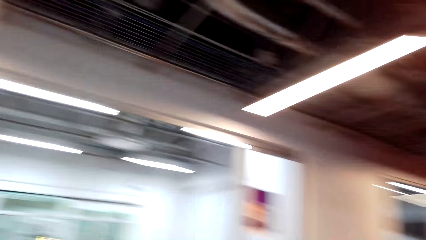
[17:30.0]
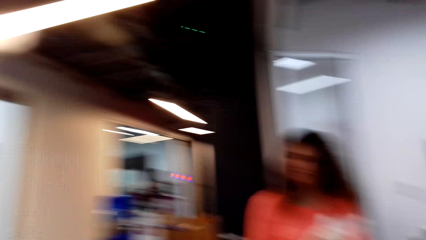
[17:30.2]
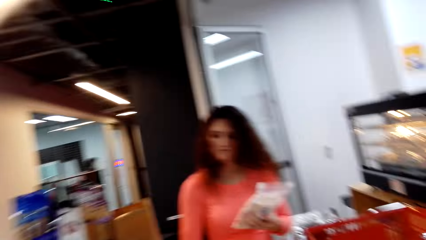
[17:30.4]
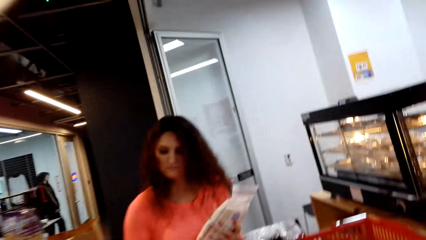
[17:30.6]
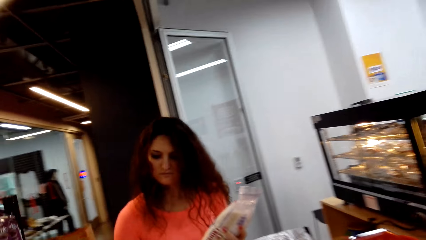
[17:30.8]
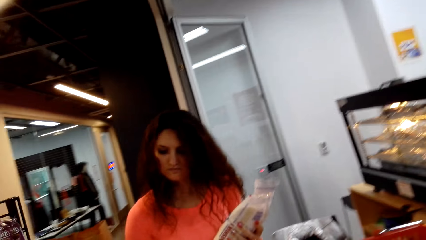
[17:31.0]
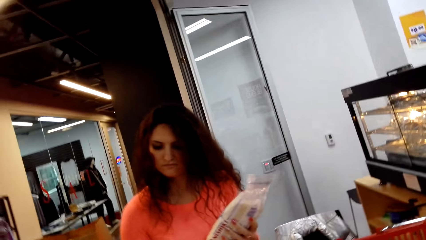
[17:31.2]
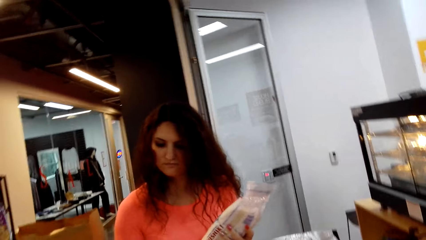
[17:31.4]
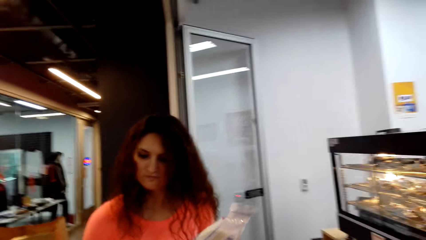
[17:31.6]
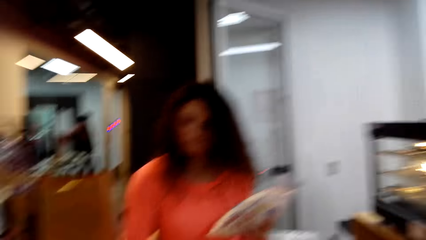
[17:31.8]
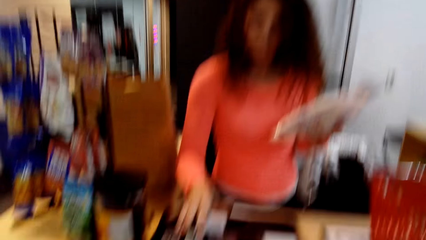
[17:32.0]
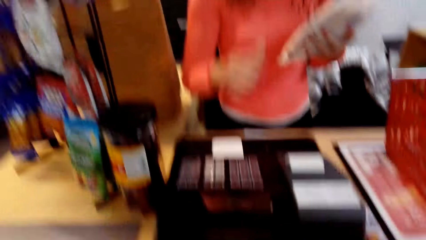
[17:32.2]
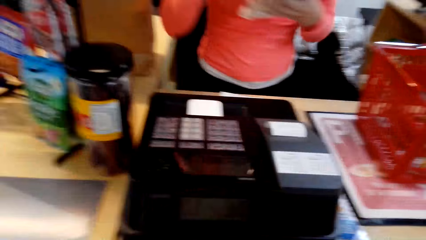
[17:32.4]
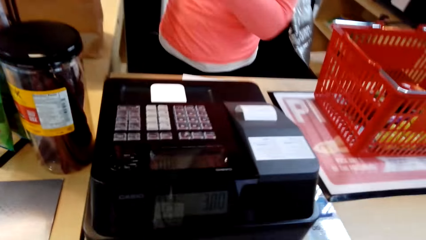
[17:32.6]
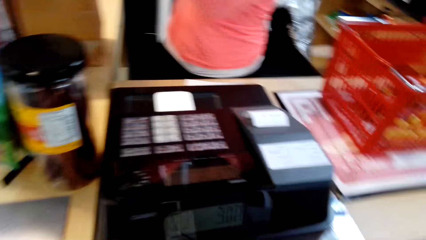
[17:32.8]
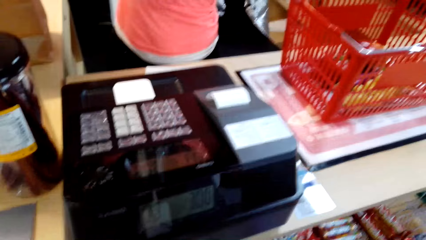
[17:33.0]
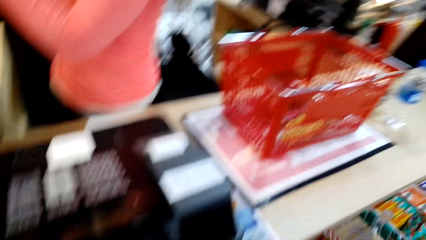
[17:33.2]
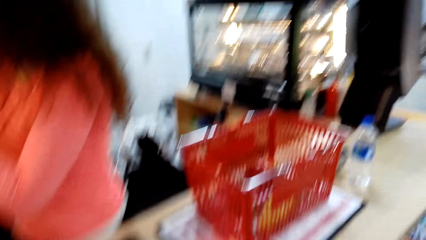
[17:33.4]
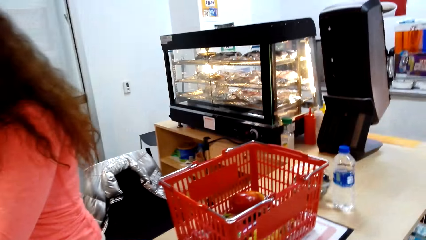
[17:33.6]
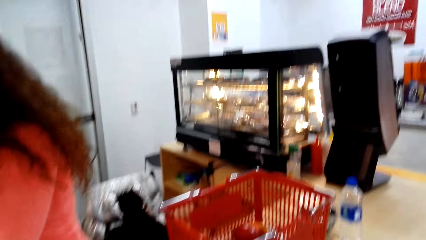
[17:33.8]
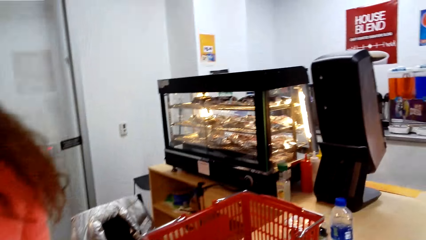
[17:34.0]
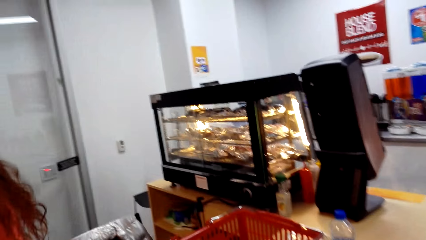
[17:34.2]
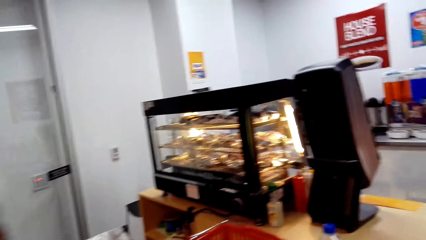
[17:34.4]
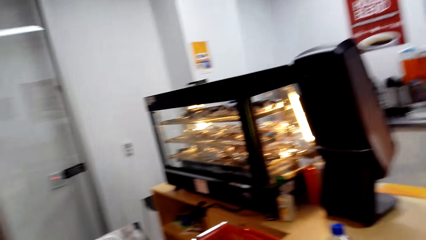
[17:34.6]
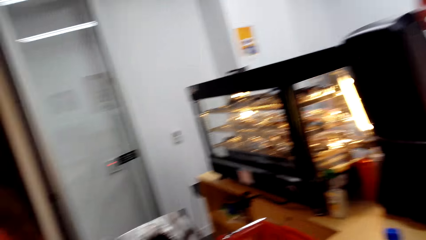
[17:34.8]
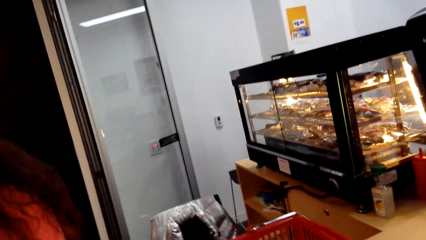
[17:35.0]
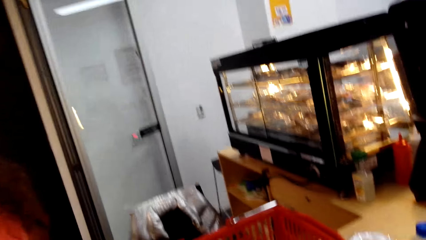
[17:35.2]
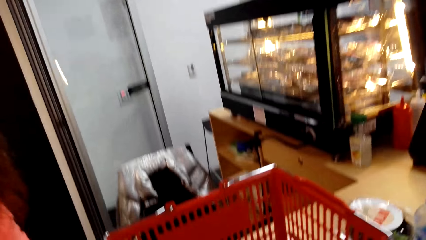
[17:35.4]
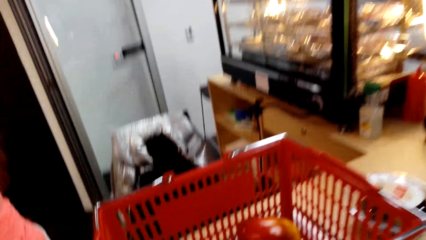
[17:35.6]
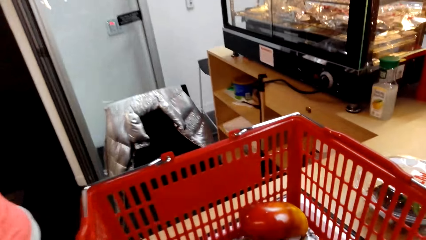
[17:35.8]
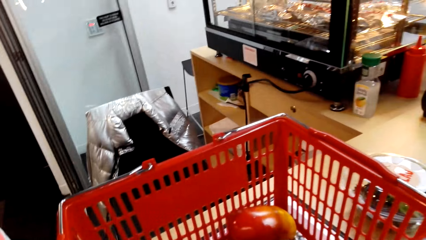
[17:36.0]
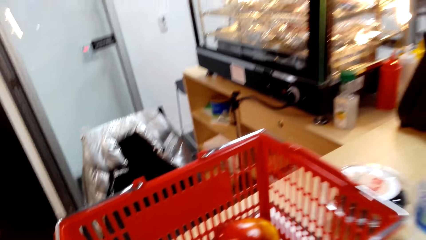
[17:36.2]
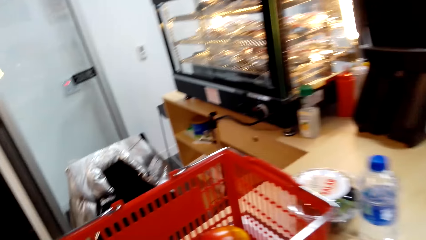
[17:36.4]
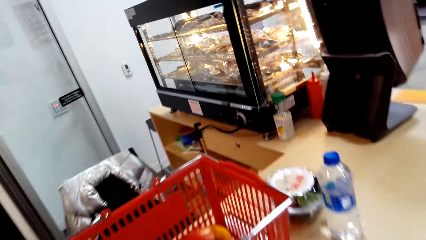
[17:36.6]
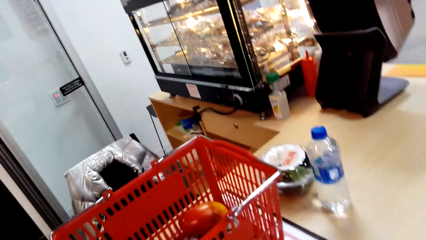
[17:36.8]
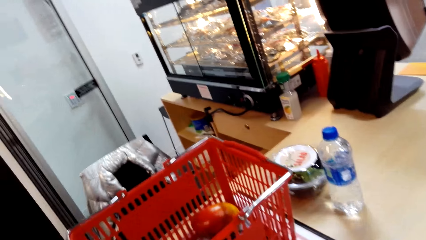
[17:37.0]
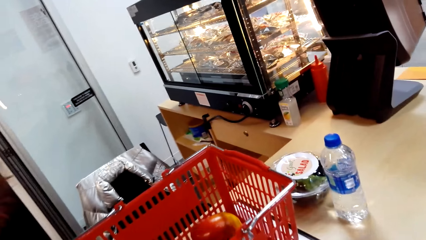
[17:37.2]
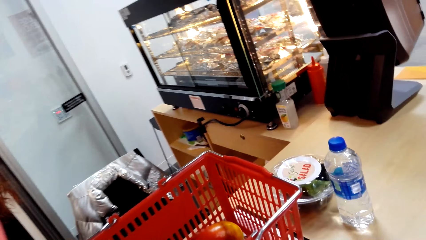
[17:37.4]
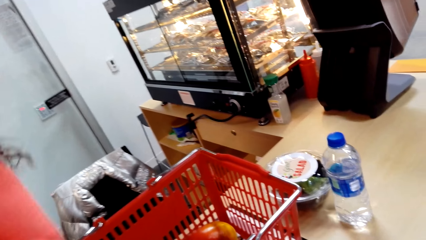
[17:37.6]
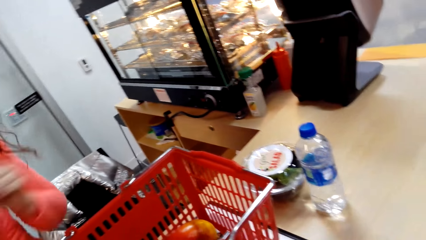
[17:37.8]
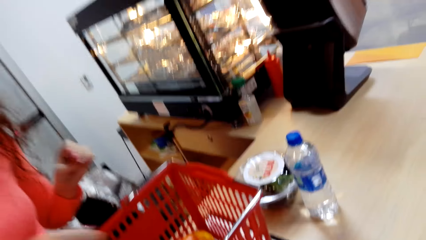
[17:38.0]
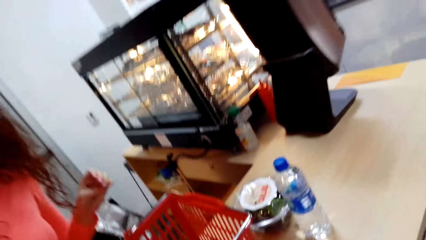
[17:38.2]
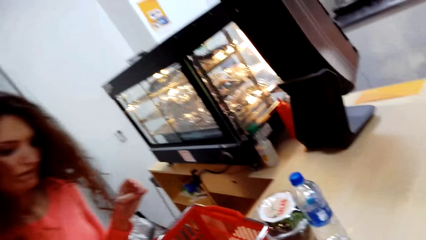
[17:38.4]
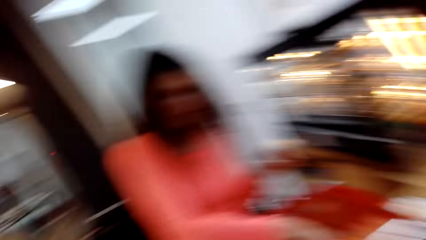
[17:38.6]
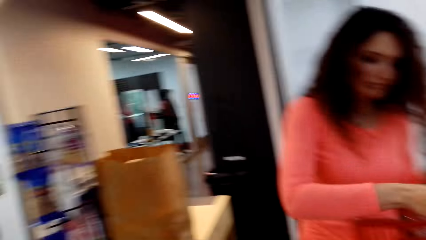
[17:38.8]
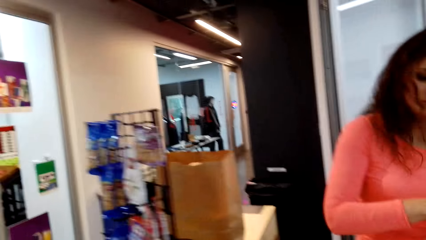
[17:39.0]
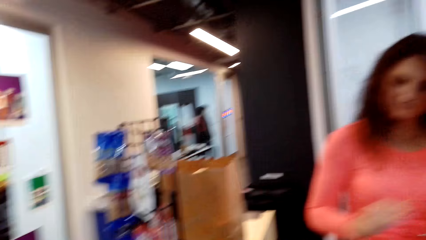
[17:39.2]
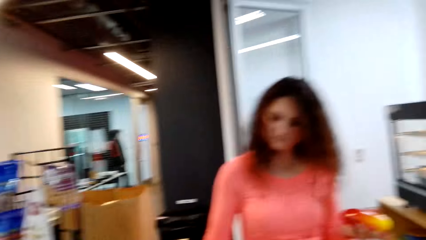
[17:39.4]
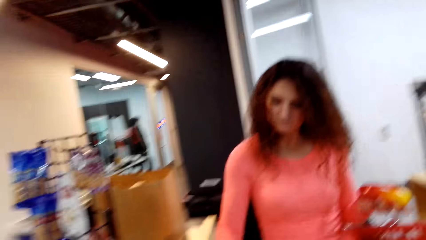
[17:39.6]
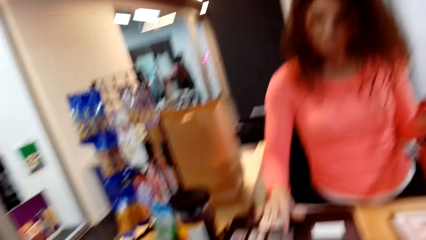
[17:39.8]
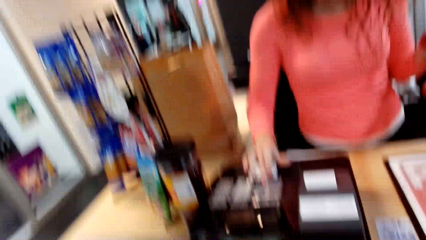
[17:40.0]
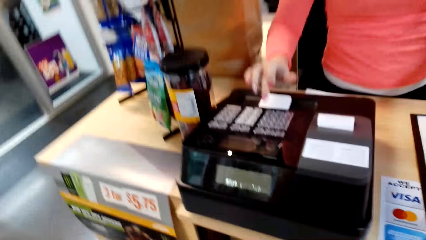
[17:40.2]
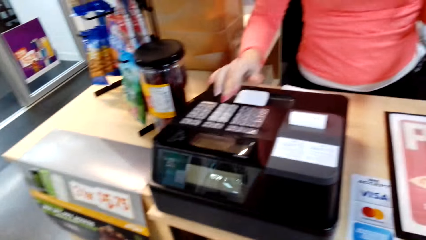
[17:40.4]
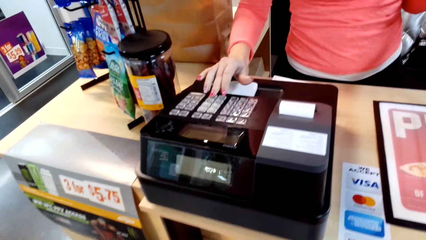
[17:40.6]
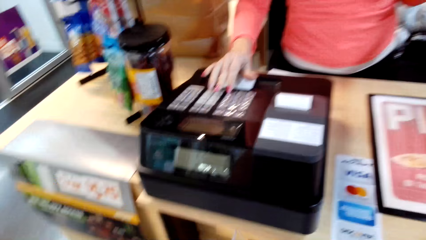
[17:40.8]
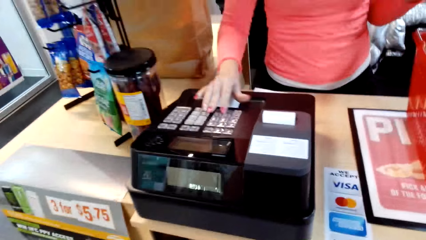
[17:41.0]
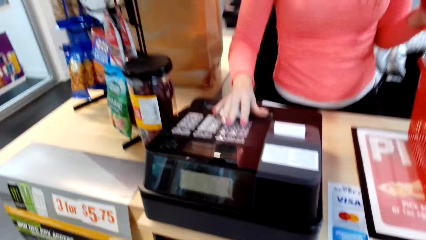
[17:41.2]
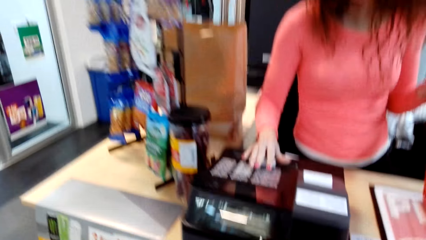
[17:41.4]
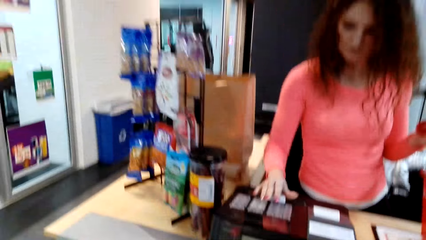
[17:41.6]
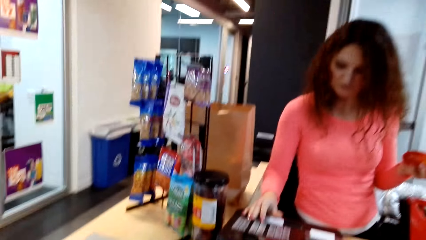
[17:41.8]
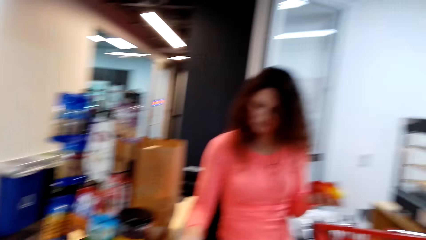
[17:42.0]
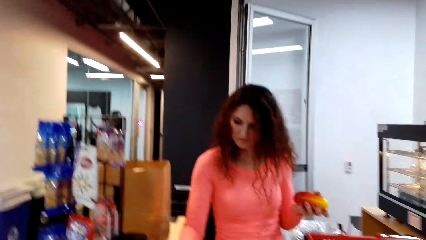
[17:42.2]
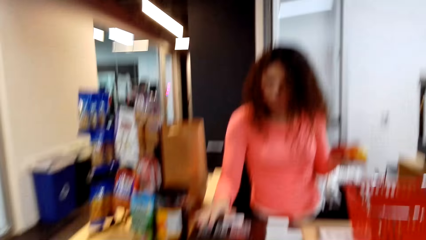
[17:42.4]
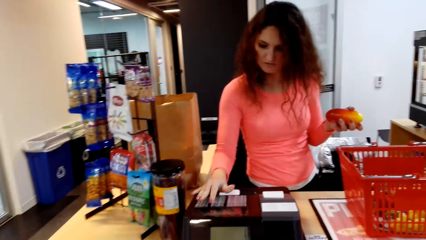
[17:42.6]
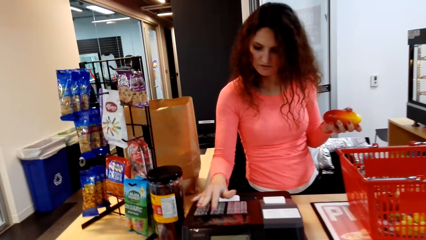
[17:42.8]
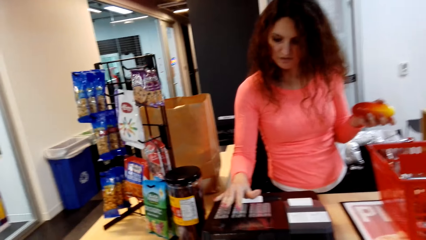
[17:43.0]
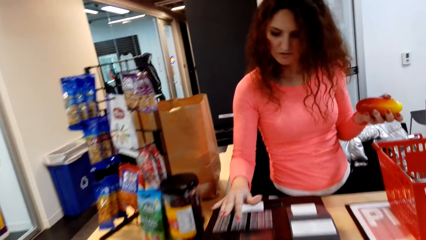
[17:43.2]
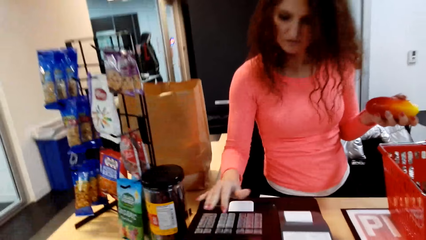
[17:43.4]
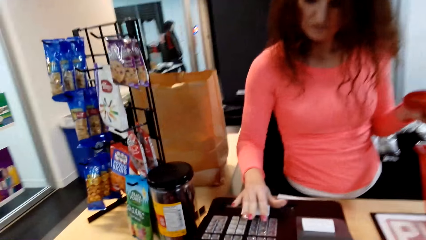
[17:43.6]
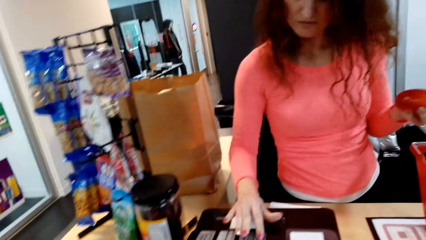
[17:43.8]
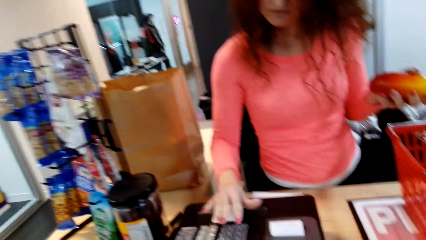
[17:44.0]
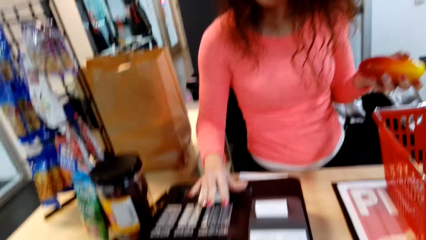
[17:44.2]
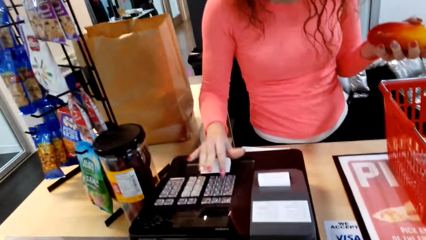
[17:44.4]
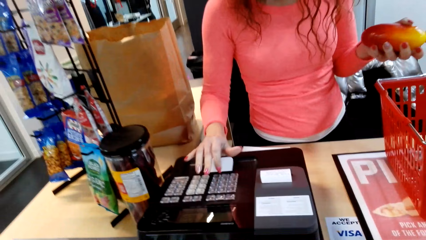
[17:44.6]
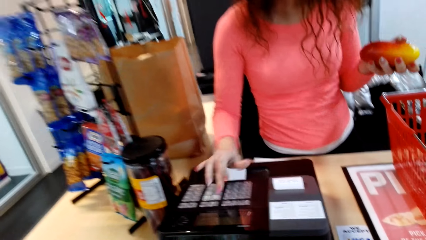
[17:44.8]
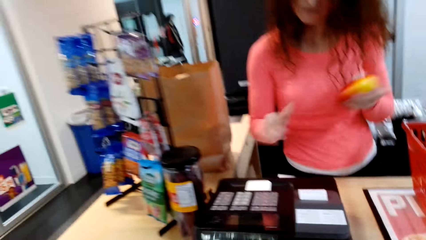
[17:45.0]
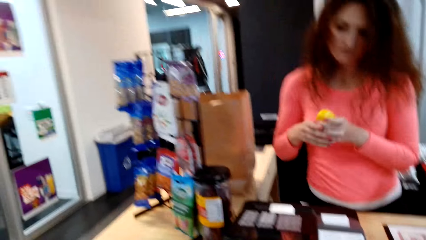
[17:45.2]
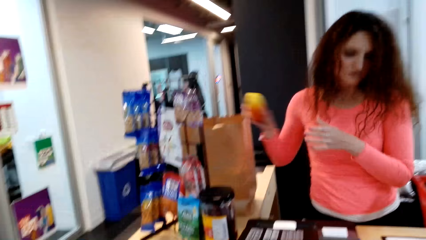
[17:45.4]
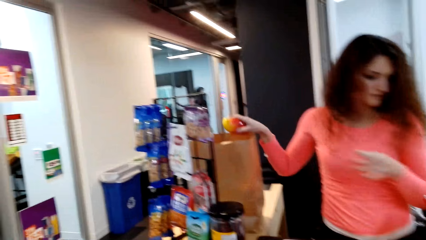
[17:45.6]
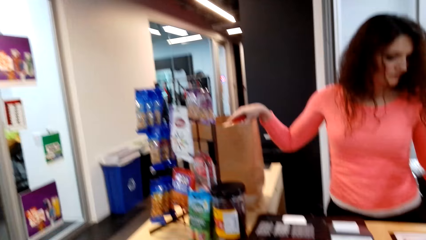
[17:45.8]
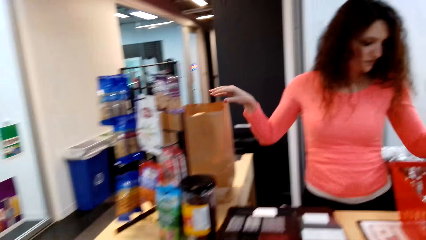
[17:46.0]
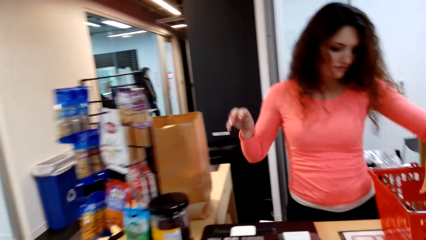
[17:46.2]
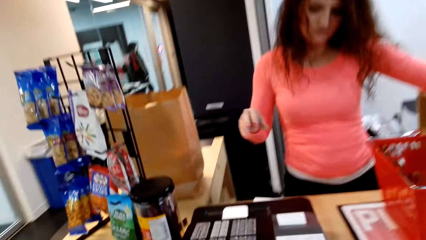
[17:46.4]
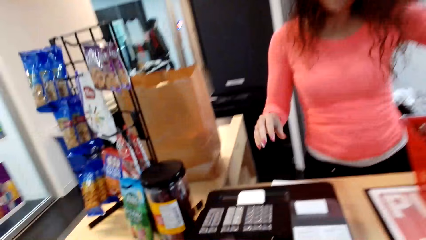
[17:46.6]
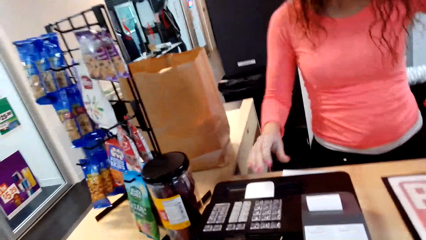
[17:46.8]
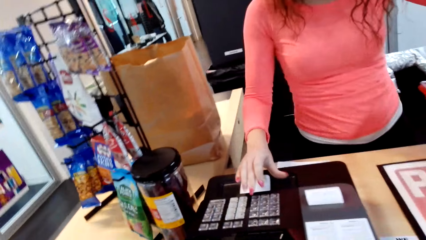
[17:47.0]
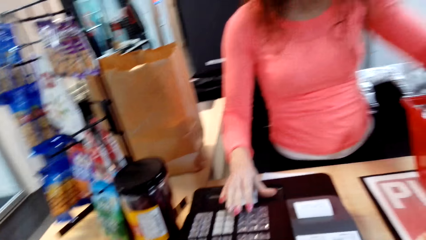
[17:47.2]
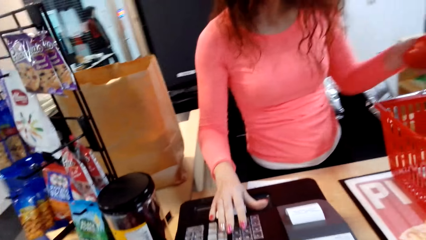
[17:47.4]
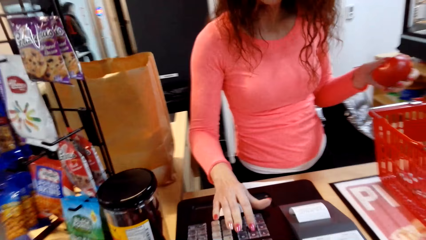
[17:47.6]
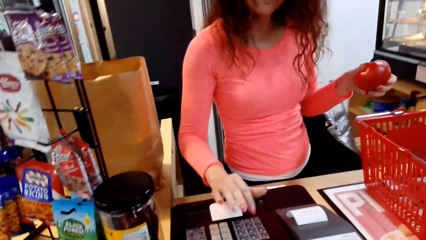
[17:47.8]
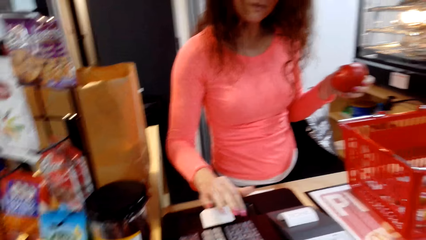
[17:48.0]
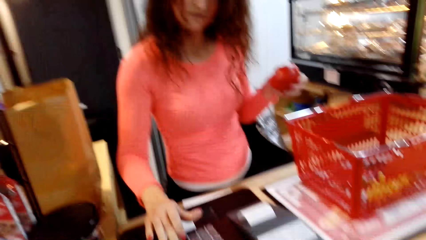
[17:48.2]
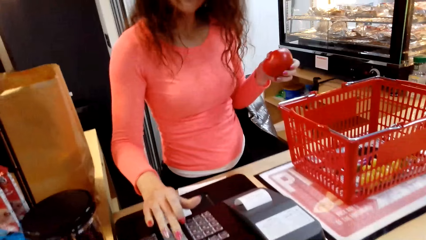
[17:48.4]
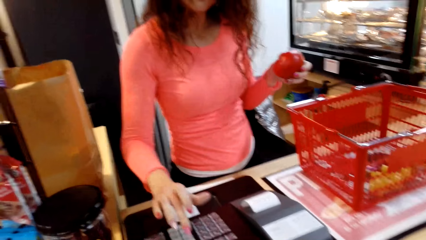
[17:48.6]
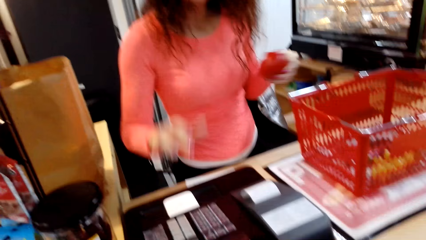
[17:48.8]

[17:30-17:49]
A person scans a packet and packs the packet. The person picks up a vegetable from the basket, scans the vegetable, and presses on the machine. The person packs the vegetable in a bag. The person picks up a mango or tomato and scans the tomato.
